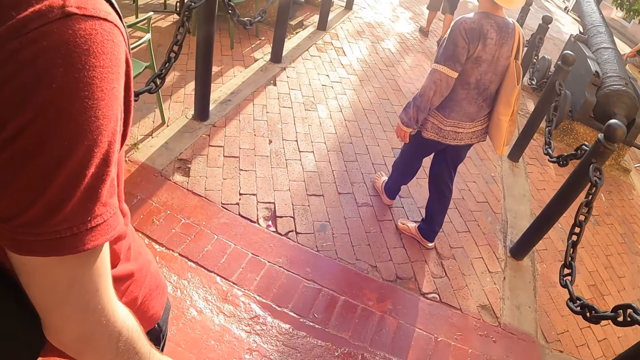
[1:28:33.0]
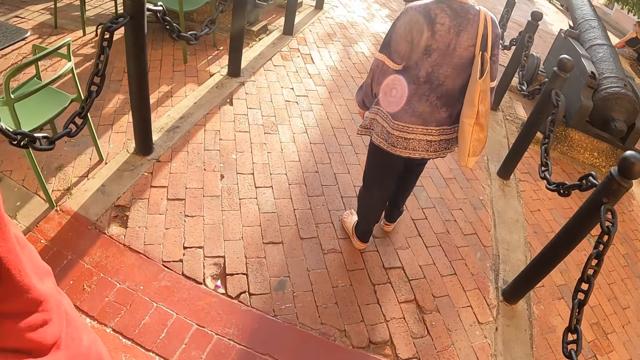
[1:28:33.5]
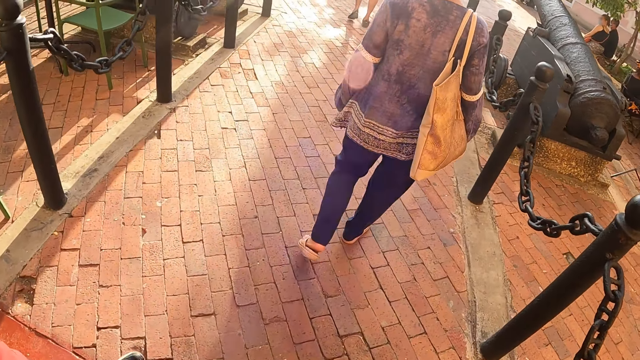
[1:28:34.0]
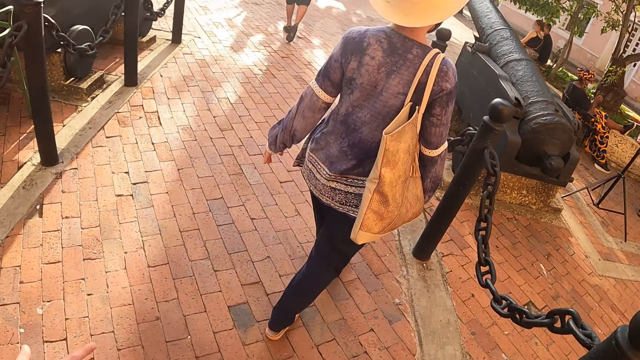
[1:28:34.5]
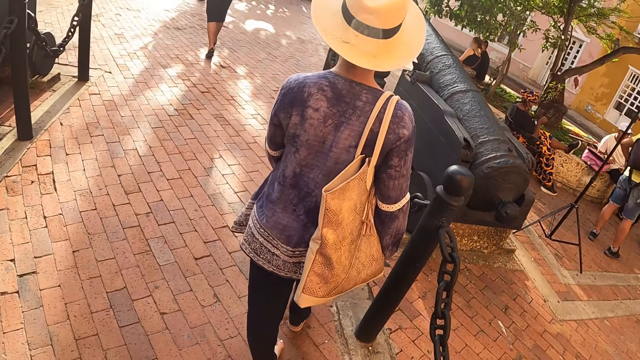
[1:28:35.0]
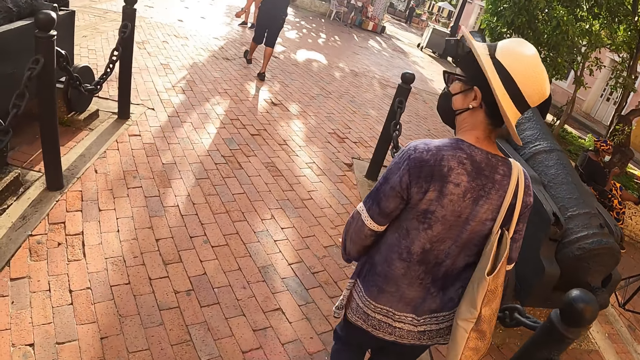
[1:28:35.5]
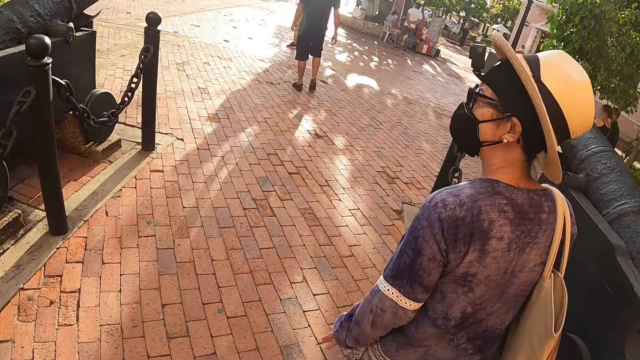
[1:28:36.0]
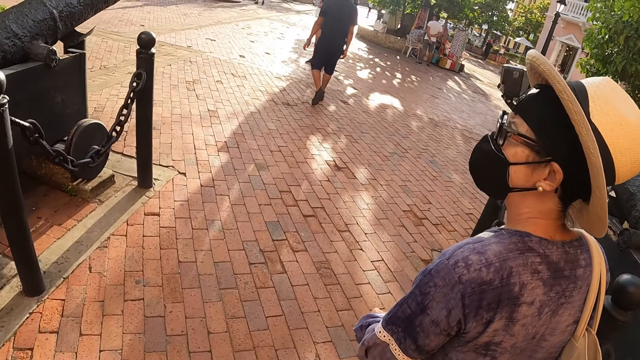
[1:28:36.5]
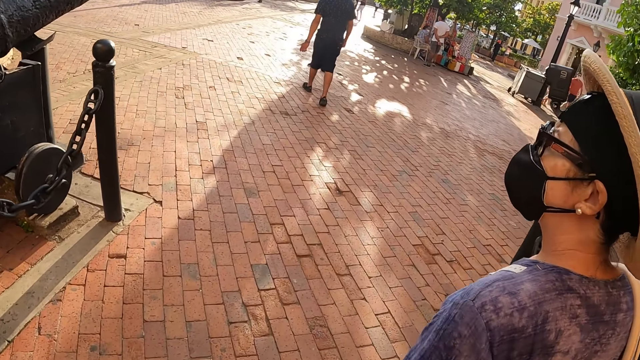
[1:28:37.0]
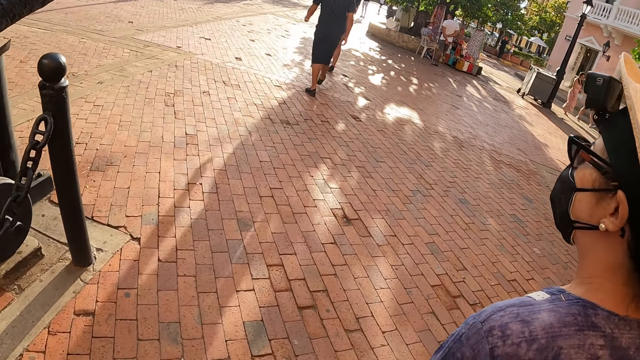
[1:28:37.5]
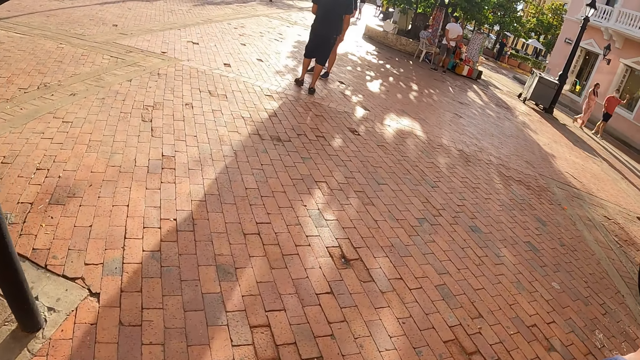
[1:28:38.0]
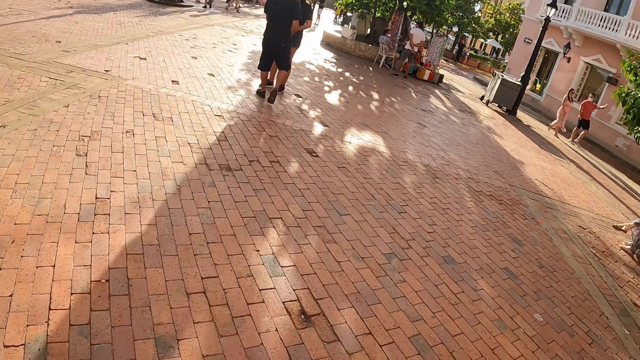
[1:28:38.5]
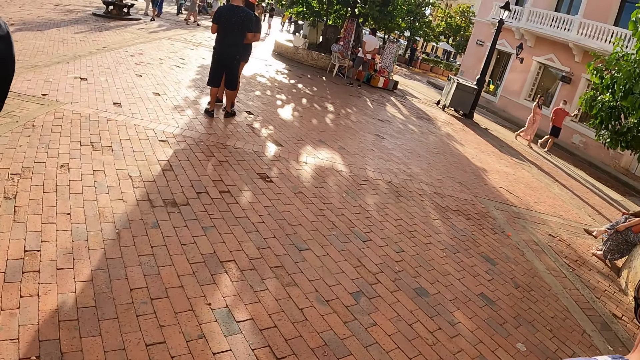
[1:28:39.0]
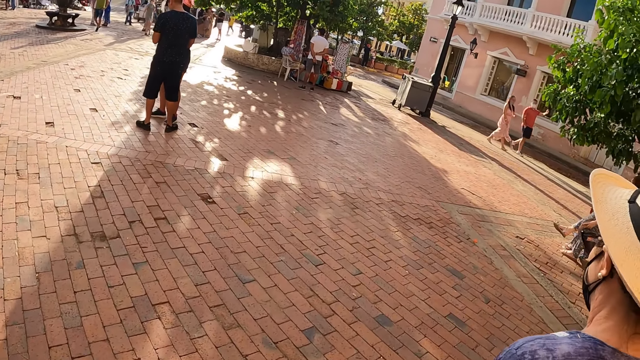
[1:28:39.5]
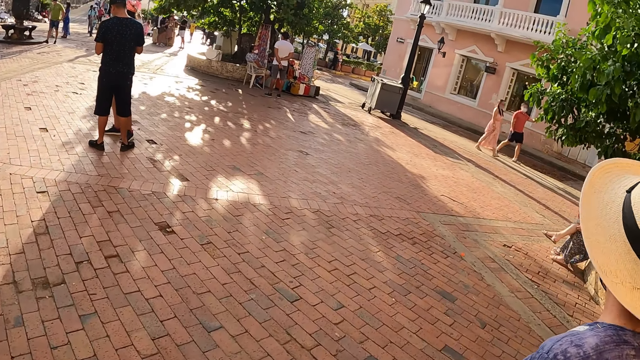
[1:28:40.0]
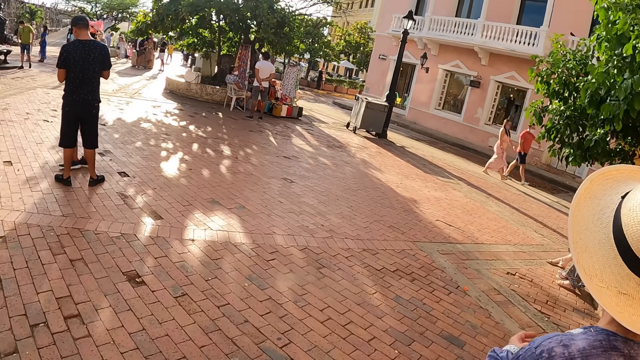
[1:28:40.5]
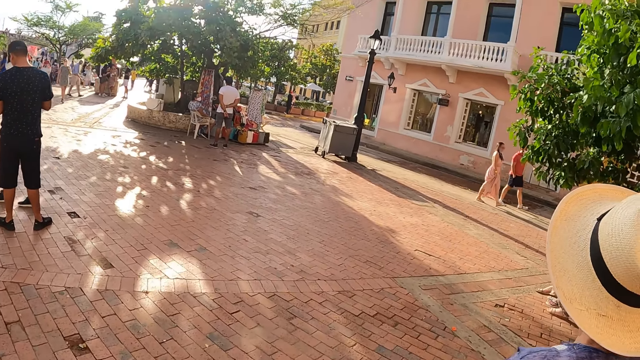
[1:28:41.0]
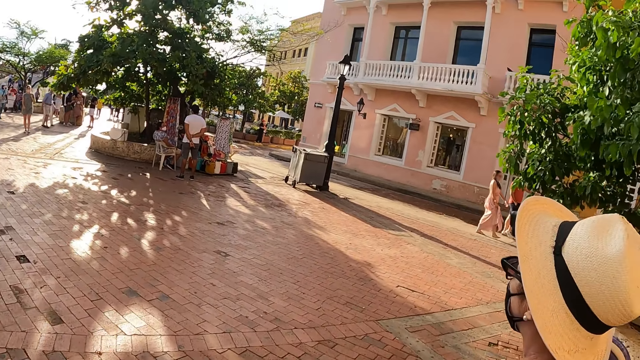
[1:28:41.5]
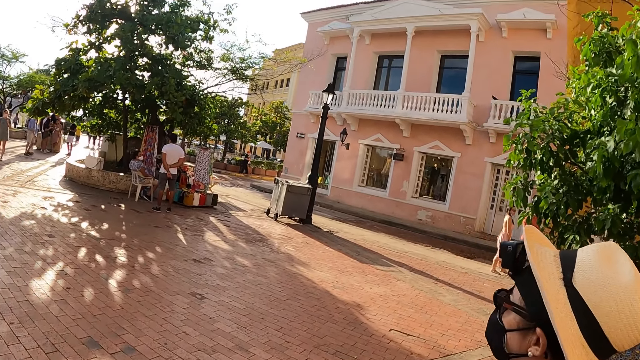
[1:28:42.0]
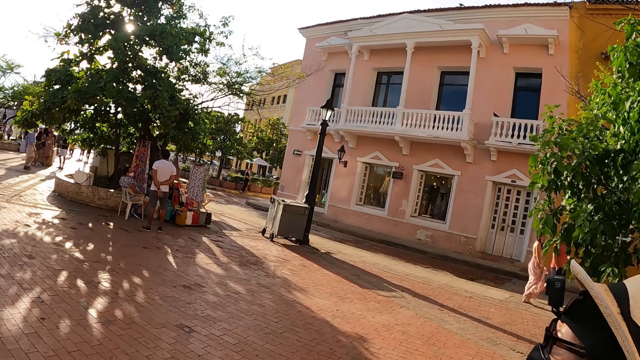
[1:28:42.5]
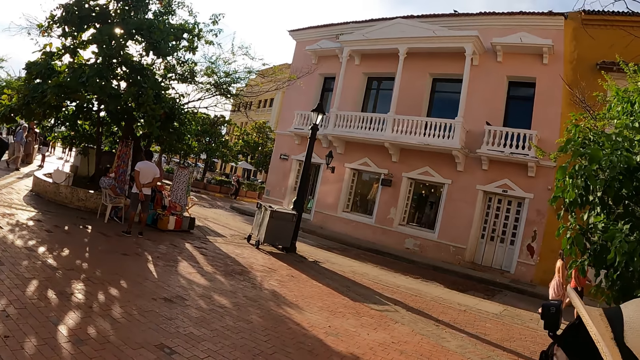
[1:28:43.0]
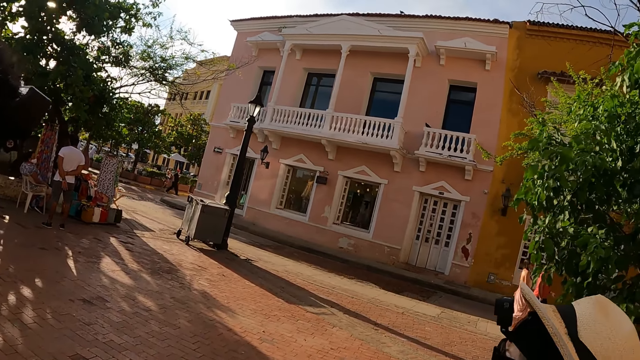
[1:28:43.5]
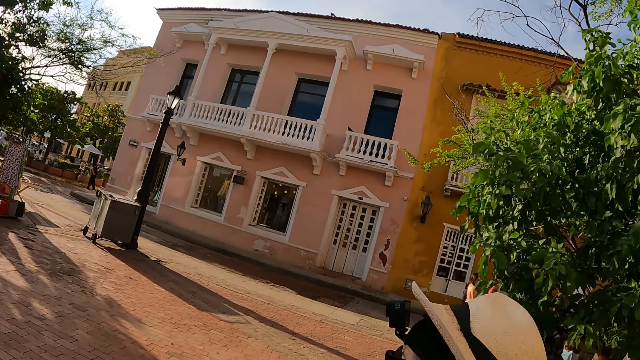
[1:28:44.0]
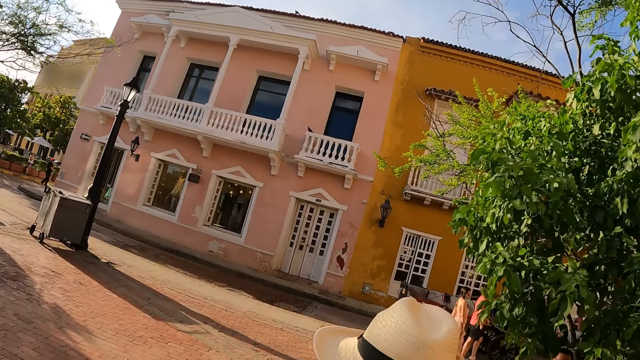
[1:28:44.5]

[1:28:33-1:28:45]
A lady walks around with others.

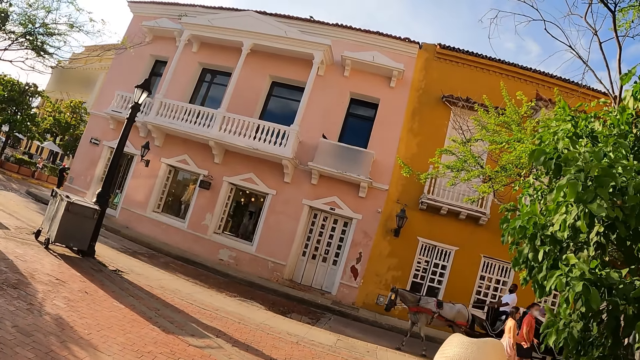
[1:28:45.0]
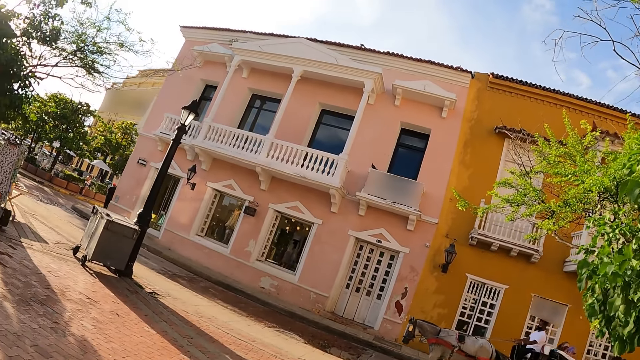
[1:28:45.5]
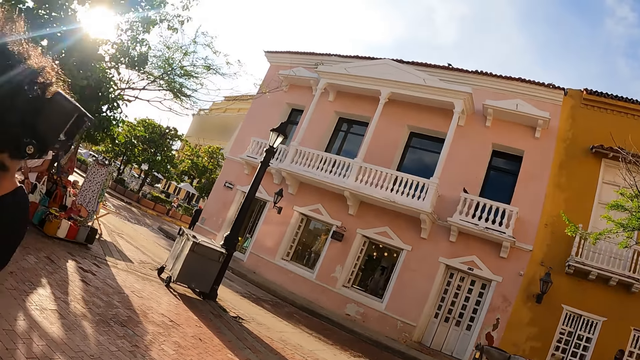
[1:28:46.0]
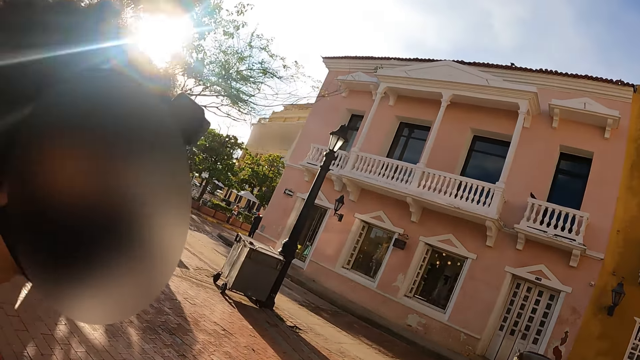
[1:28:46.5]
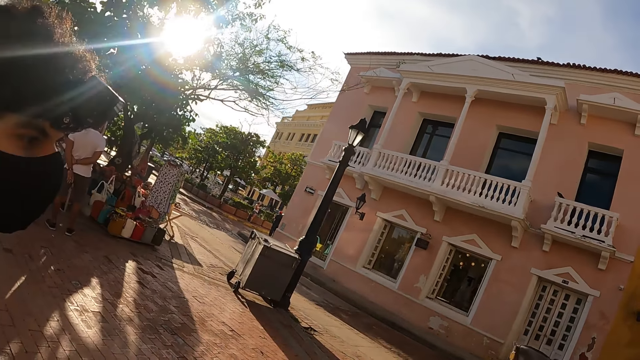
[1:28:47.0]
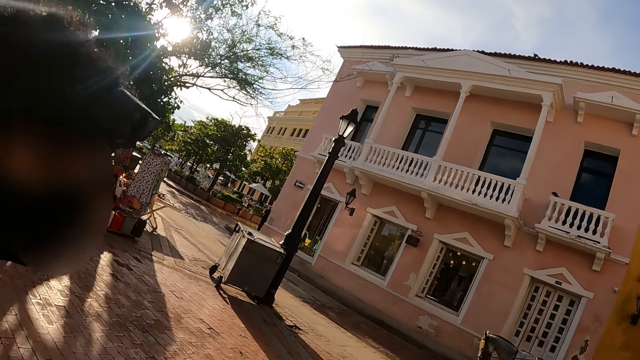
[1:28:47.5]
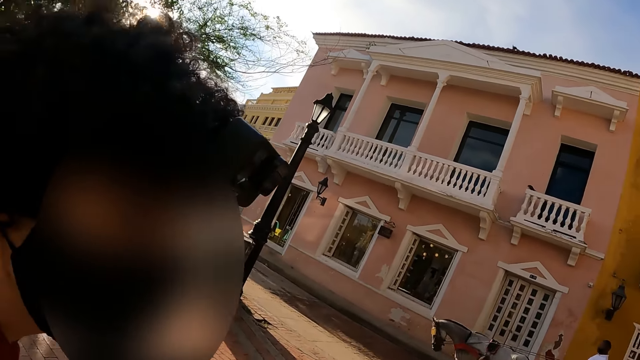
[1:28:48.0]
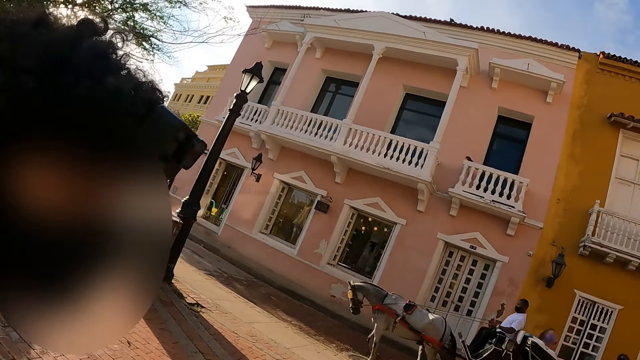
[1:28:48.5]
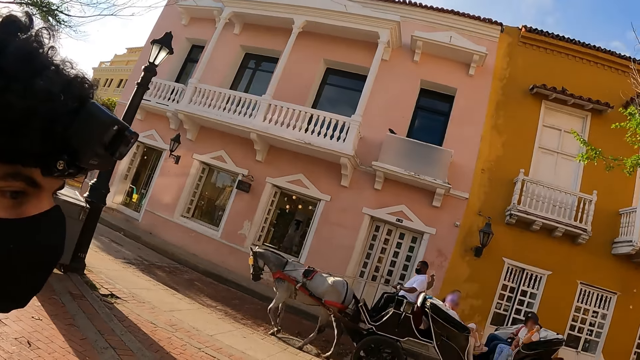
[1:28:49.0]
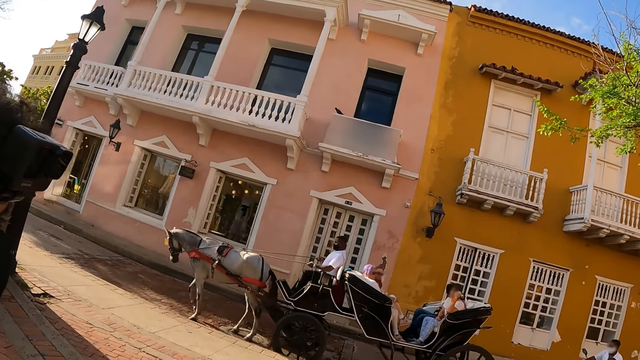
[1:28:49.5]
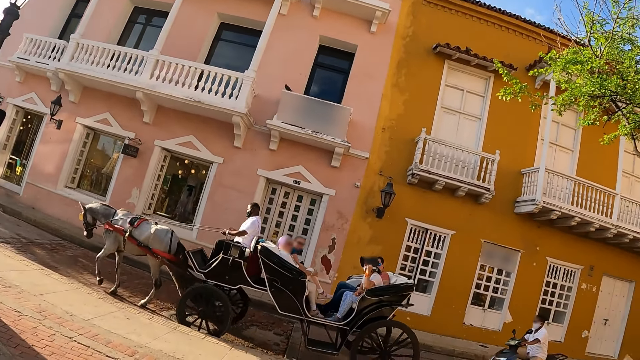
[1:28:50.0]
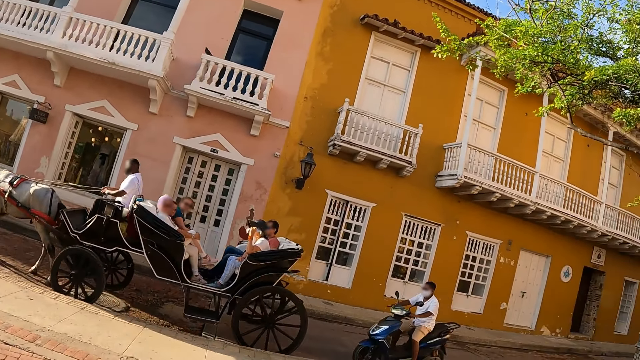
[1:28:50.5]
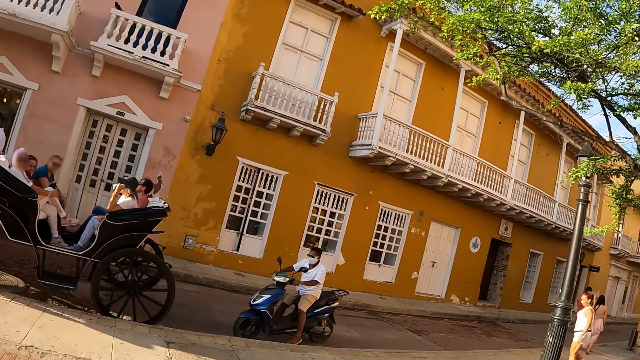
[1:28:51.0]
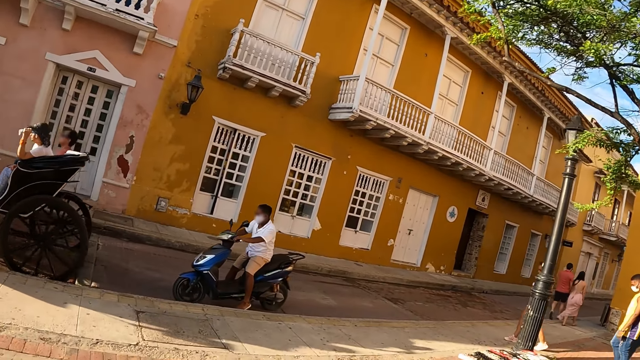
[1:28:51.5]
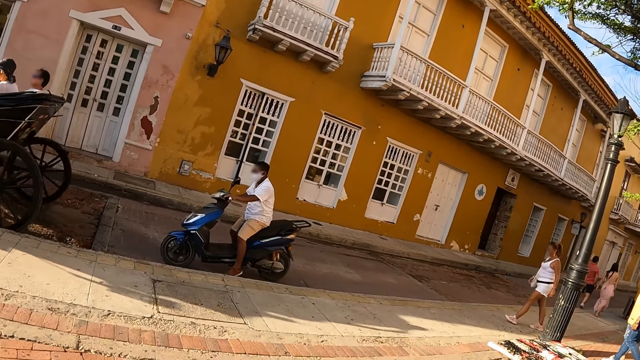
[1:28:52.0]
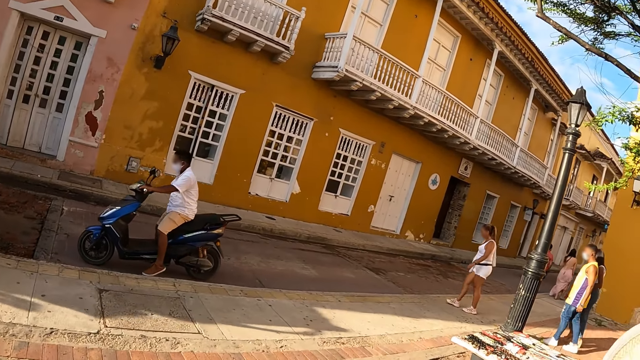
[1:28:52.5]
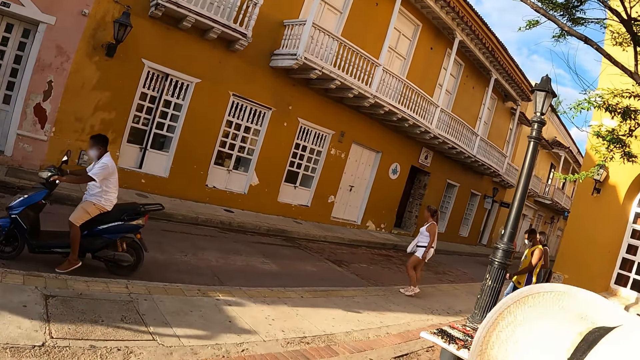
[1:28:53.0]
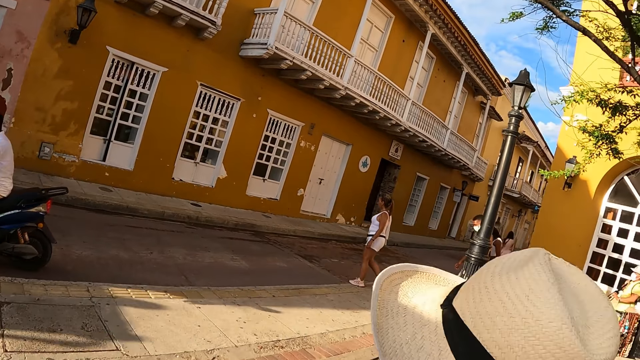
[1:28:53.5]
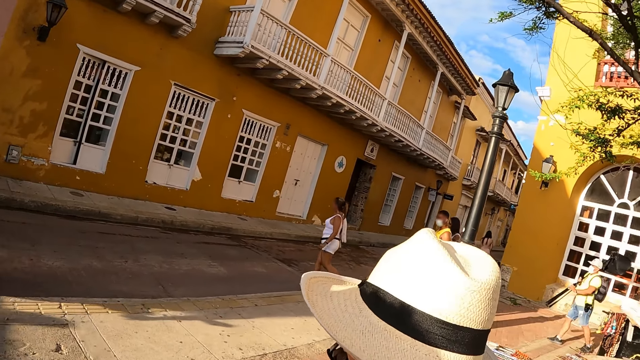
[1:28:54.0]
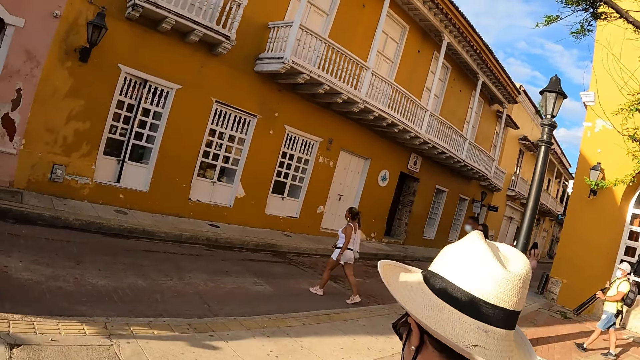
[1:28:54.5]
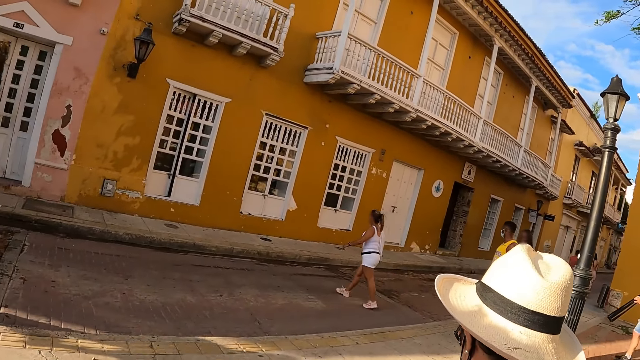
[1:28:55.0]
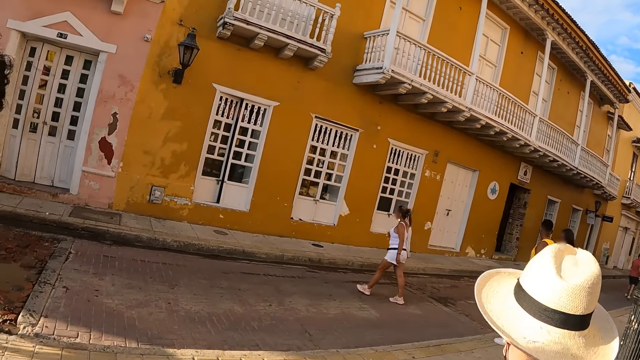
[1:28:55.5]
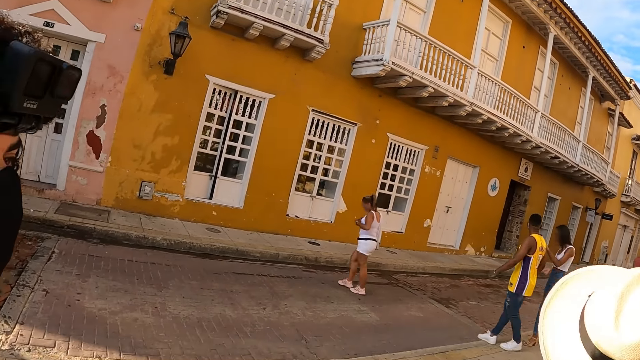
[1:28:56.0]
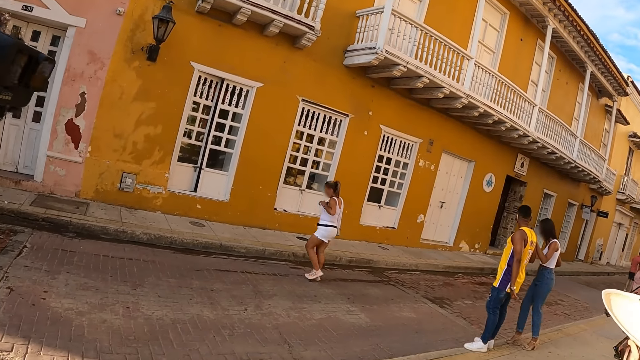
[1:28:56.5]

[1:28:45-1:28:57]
A man looks at a lady. The camera wearer walks around with others.
